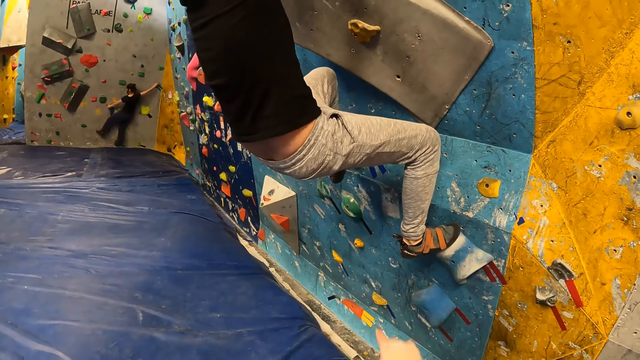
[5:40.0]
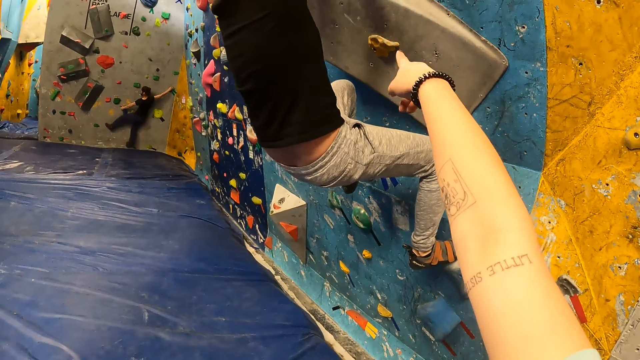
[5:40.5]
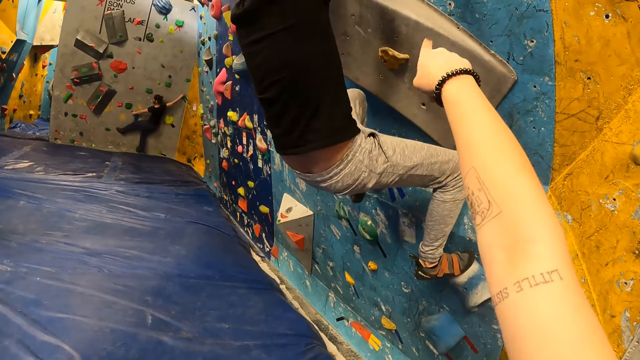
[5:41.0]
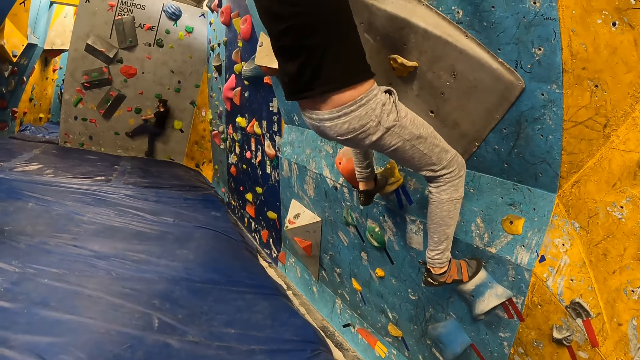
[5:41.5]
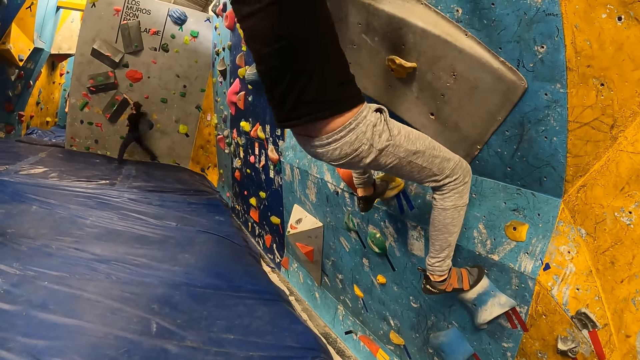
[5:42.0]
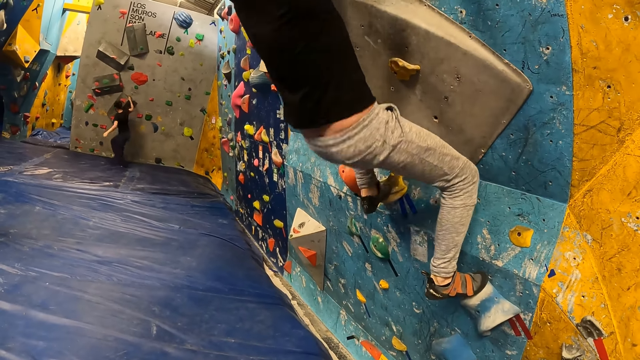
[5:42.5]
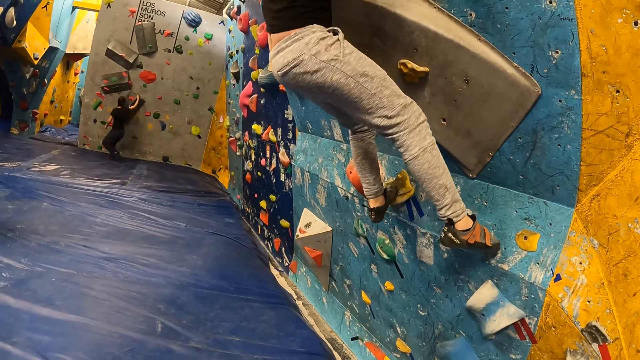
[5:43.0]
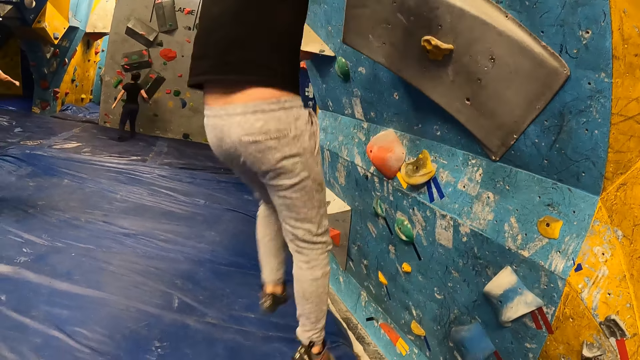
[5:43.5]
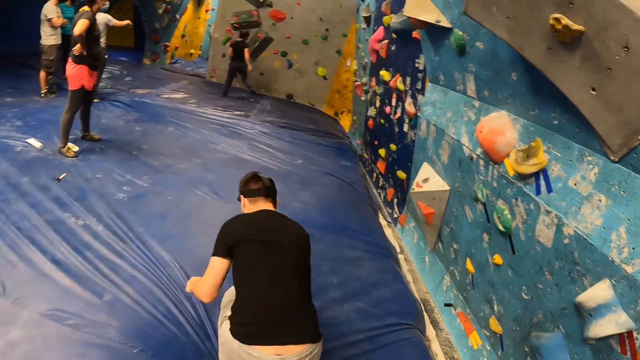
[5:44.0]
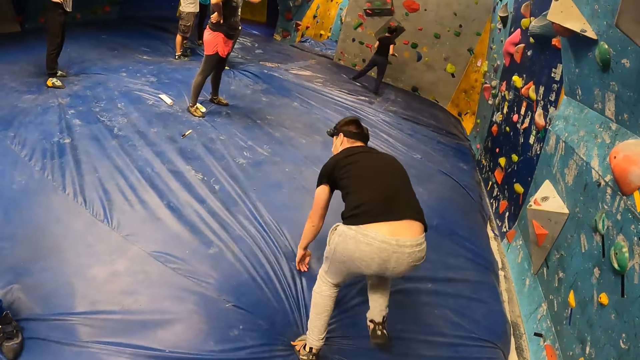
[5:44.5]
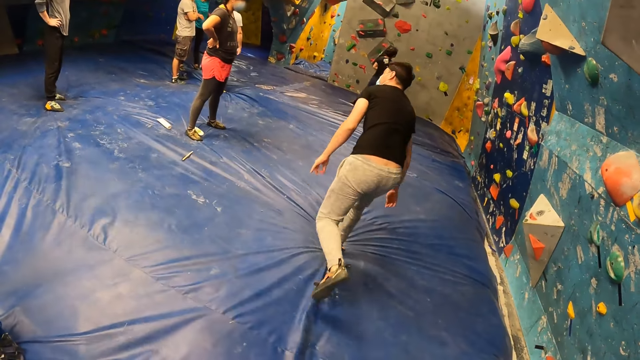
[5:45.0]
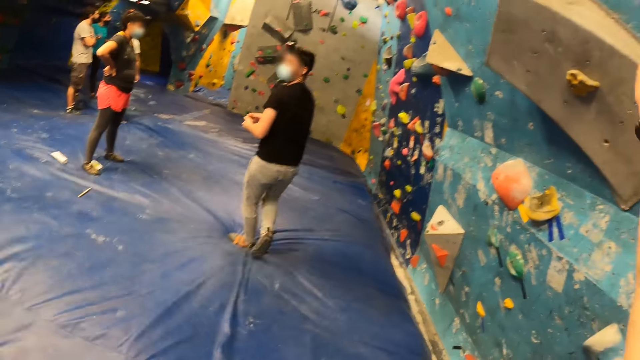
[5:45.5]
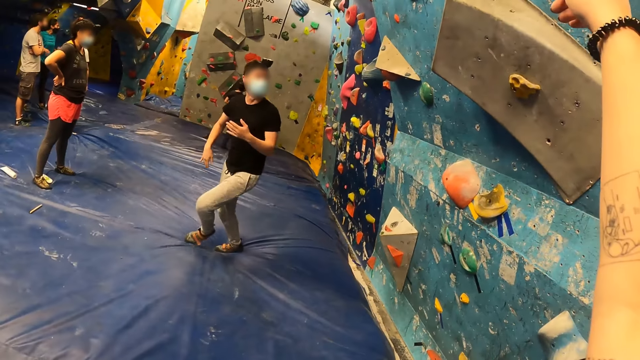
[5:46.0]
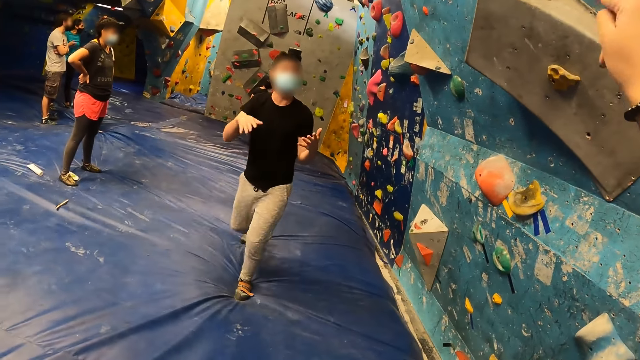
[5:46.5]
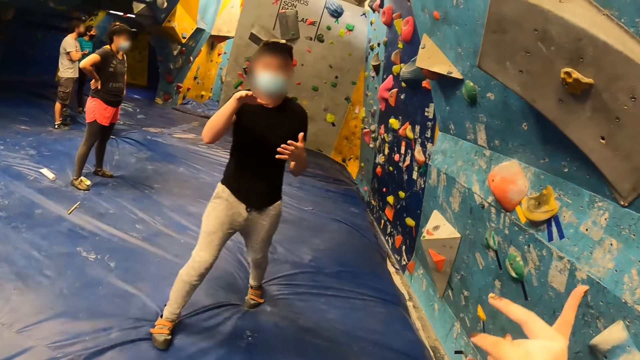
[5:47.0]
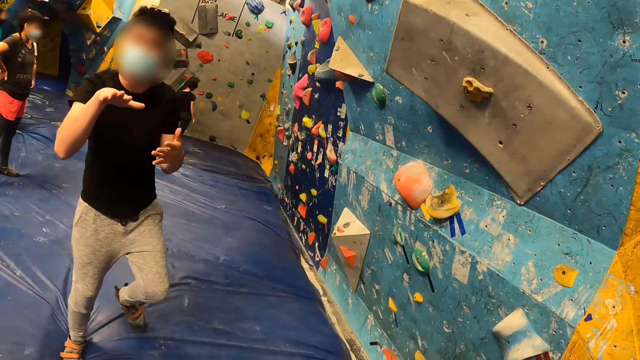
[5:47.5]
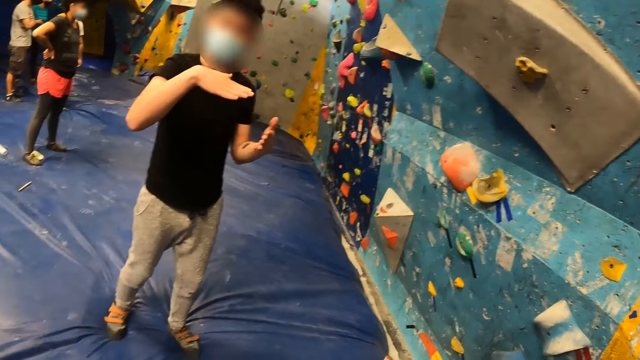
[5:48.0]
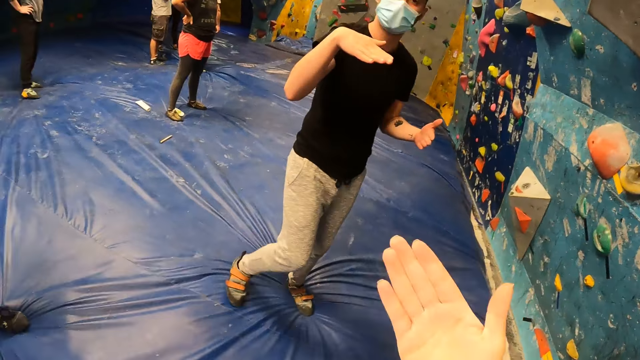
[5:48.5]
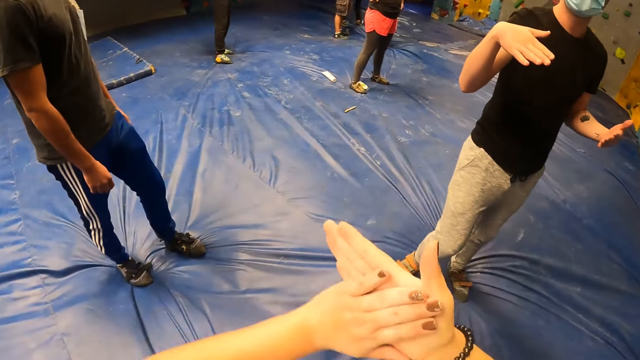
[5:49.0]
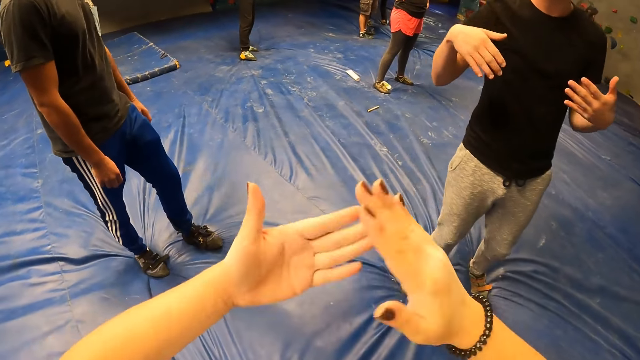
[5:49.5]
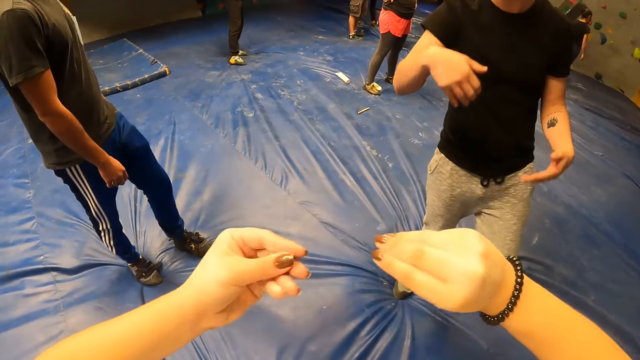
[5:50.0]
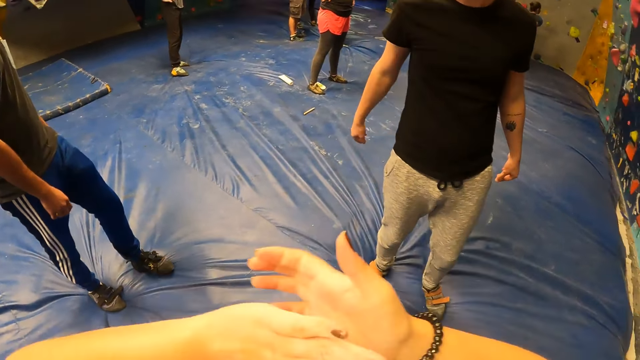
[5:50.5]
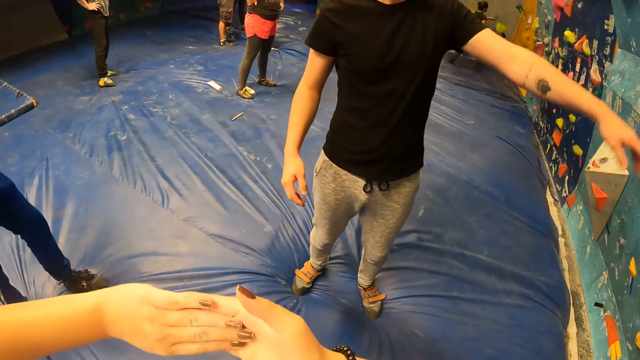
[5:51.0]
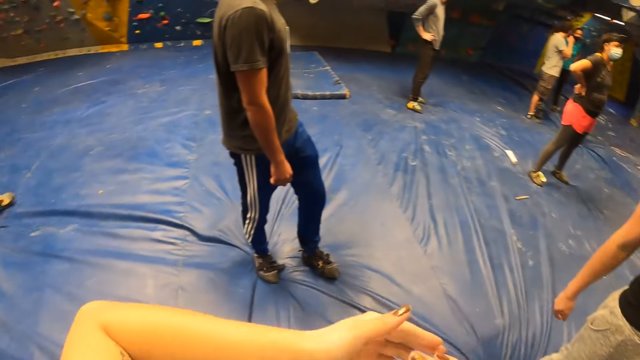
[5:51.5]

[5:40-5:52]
The woman climbs down the climbing wall. The man jumps down the climbing wall and walks away. He waves his right palm, walks back and shakes the hands. The camera wearer rubs her palms together. She wipes the hands.

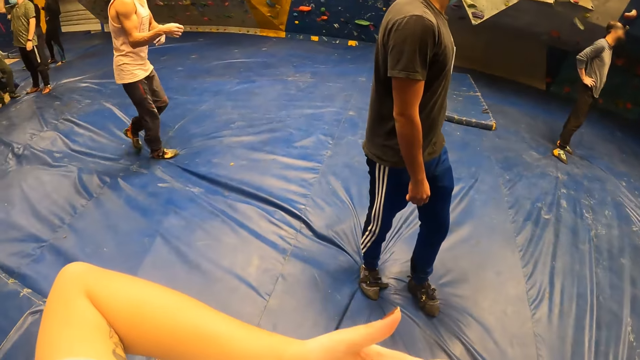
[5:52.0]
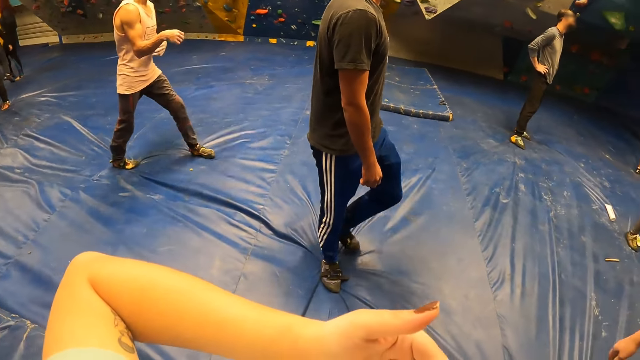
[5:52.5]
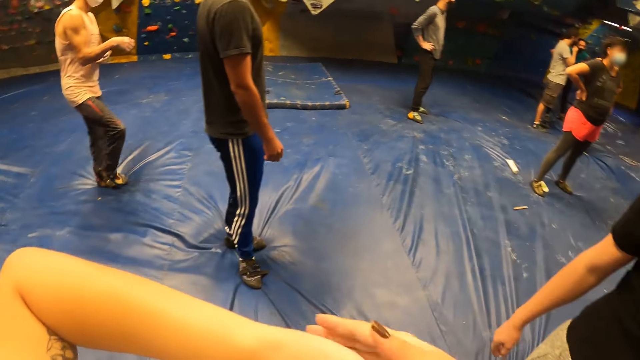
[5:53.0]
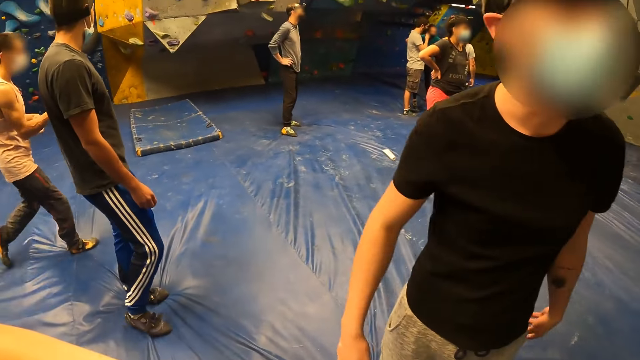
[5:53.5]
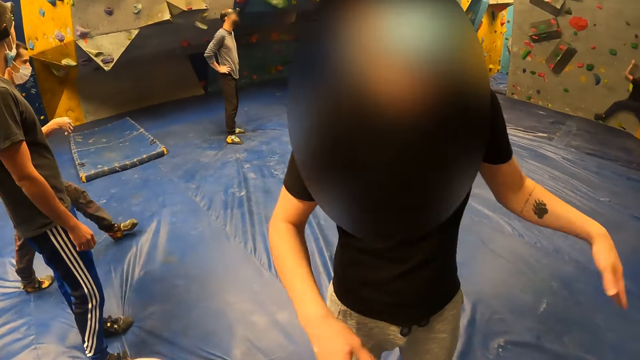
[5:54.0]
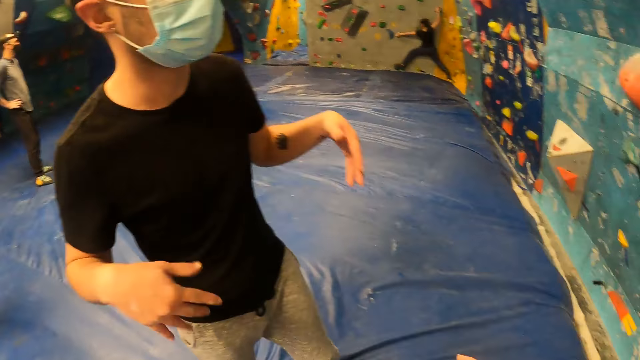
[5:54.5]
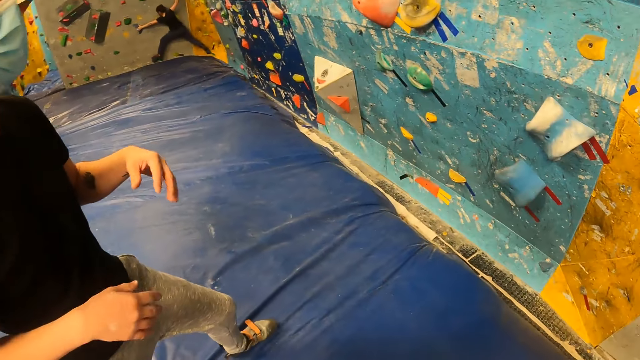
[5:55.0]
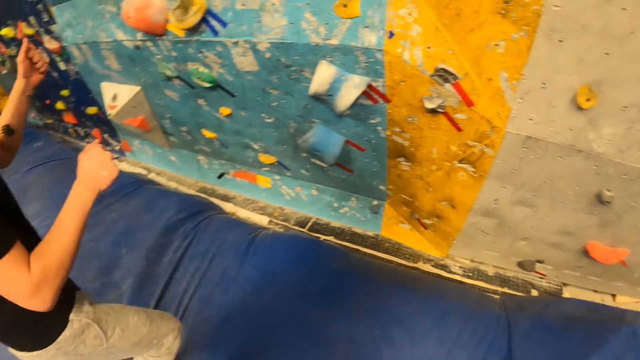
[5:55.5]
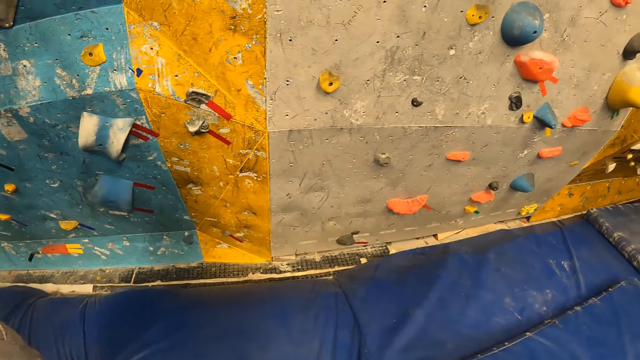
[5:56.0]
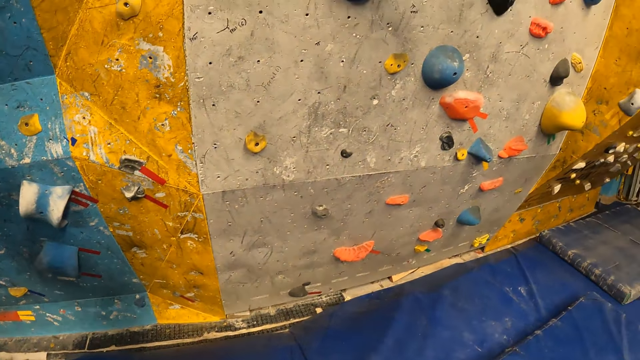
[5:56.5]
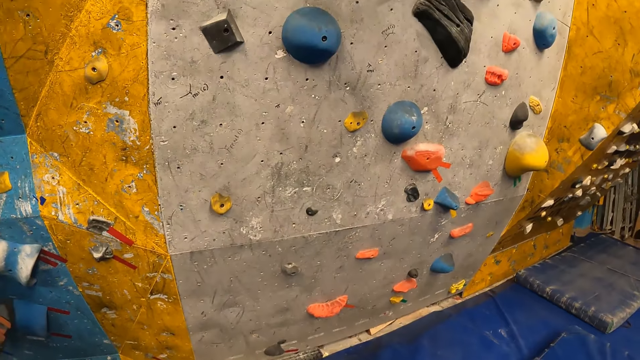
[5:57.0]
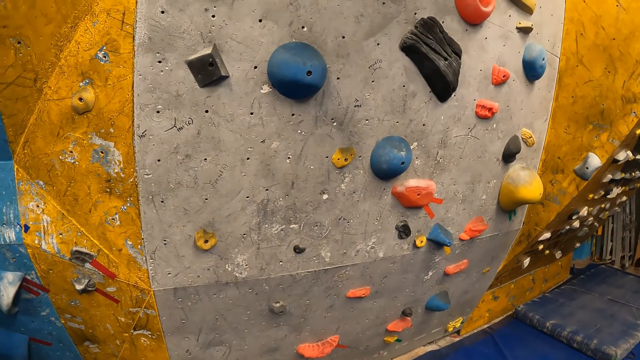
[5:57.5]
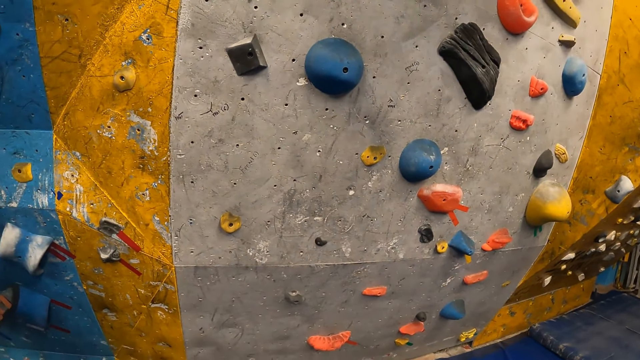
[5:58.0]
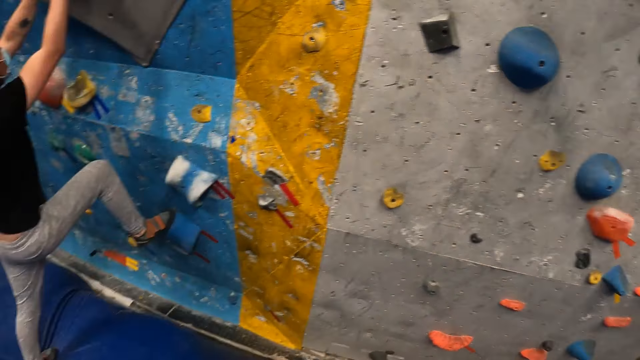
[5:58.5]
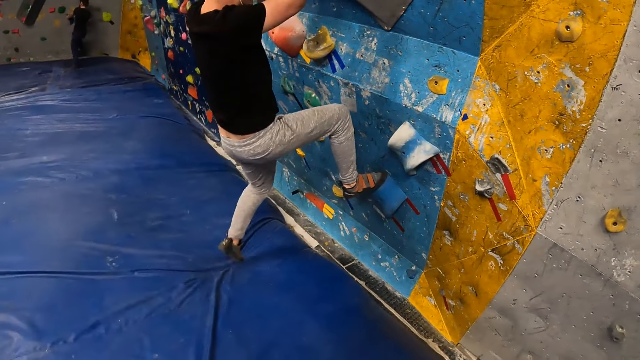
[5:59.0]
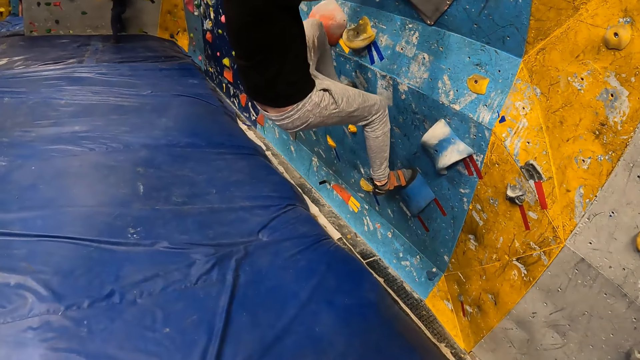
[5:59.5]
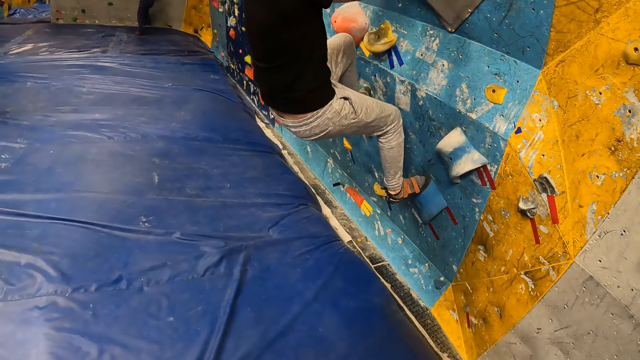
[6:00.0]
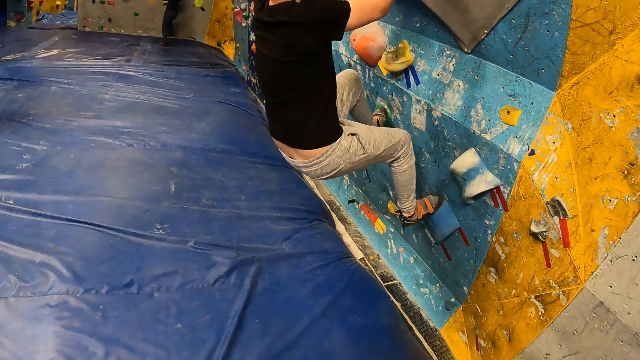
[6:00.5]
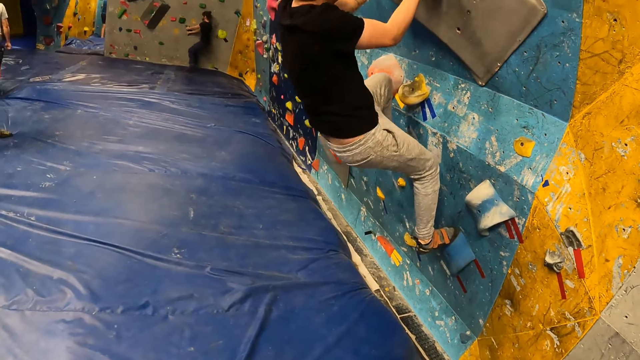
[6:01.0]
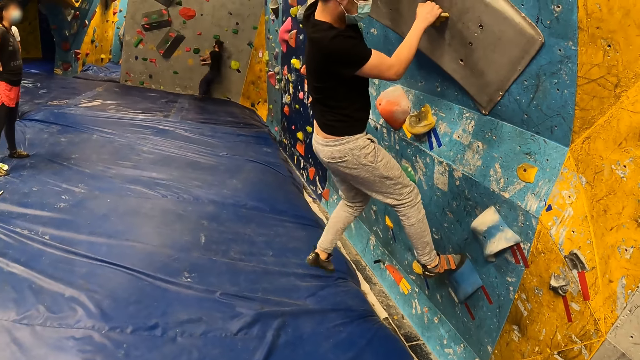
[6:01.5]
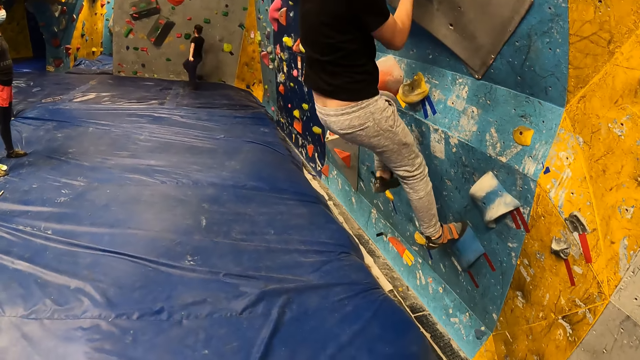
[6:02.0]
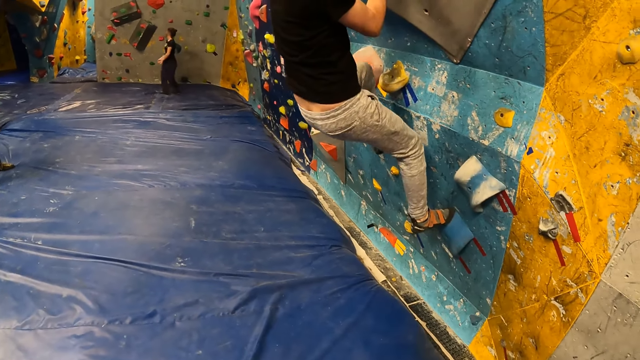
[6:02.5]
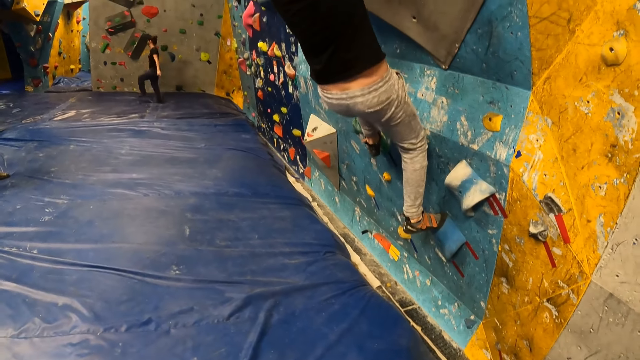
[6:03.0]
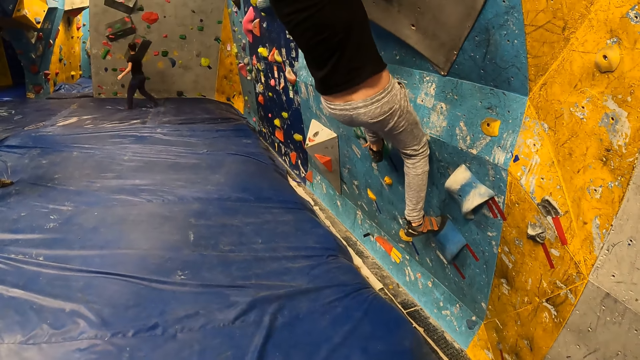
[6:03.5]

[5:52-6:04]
A man waves both hands. Another man walks past the camera wearer. A woman climbs up the climbing wall. The camera wearer walks towards the wall. The first man climbs up the climbing wall. The camera wearer climbs the wall. The woman climbs down the climbing wall.
